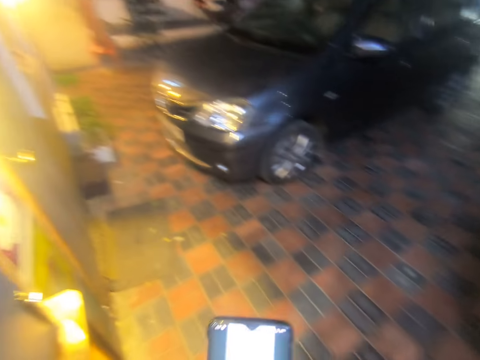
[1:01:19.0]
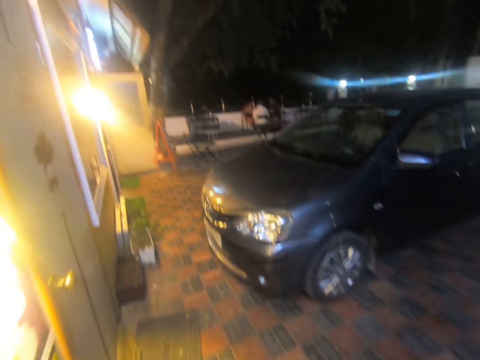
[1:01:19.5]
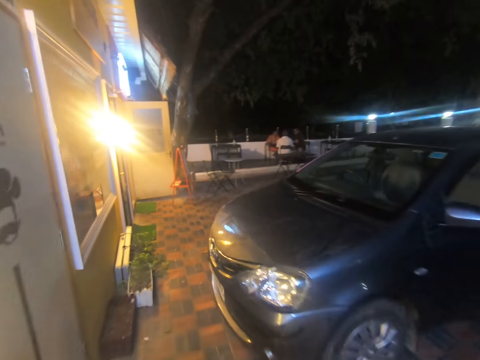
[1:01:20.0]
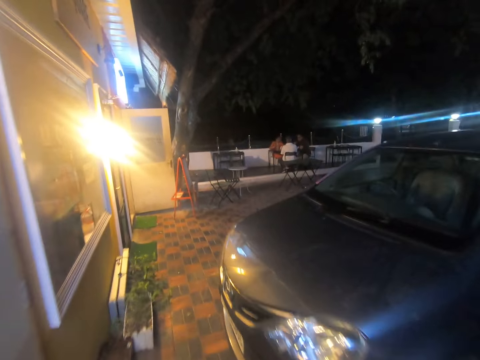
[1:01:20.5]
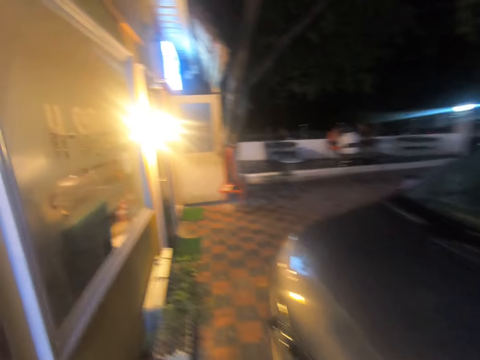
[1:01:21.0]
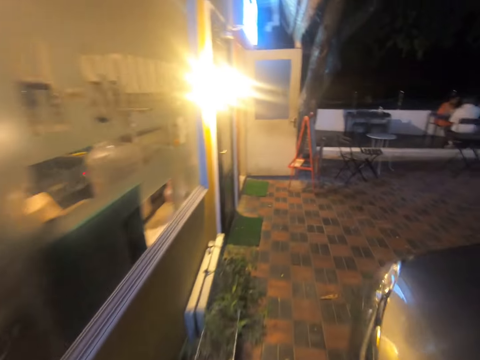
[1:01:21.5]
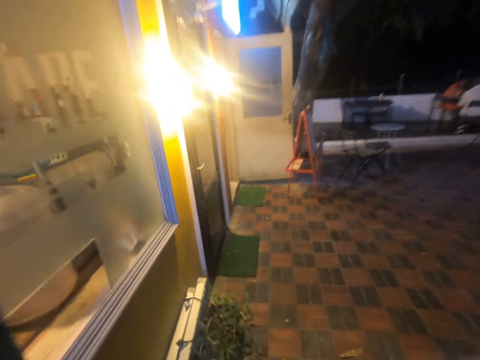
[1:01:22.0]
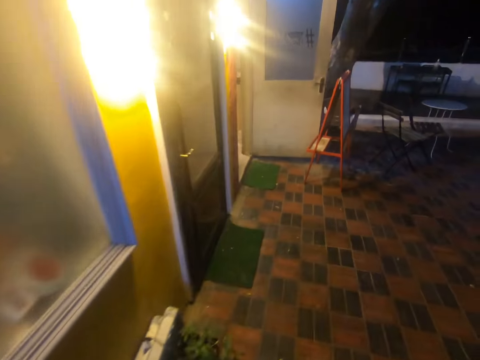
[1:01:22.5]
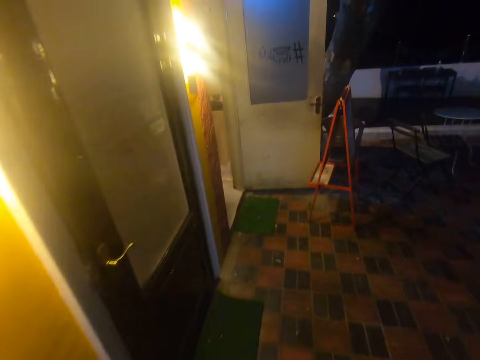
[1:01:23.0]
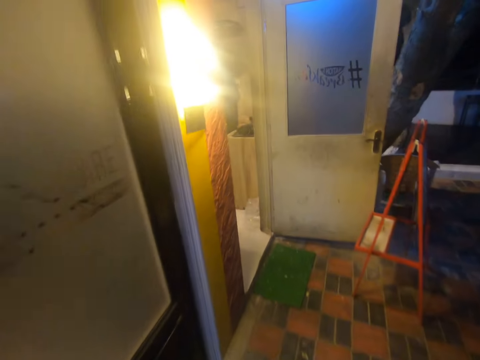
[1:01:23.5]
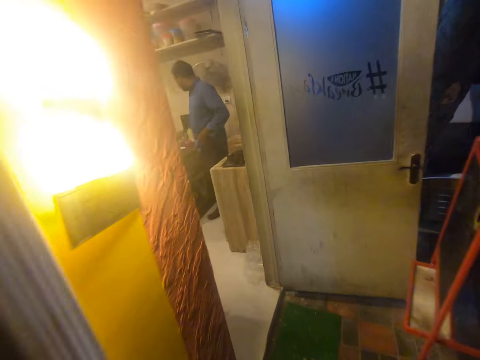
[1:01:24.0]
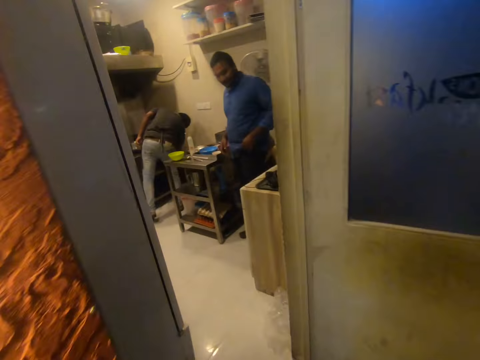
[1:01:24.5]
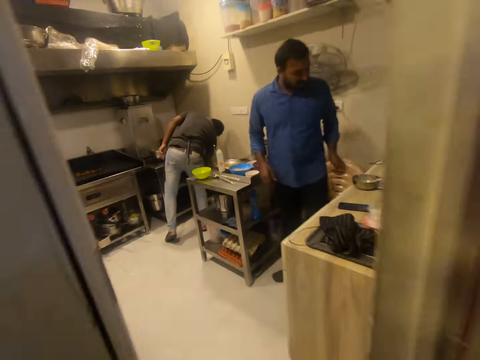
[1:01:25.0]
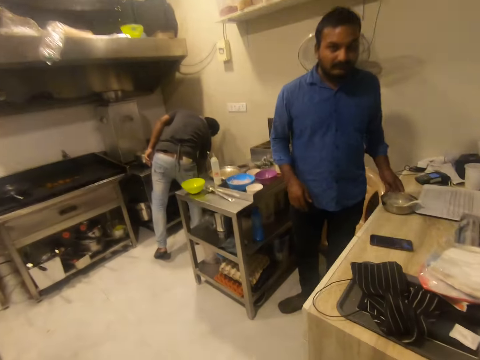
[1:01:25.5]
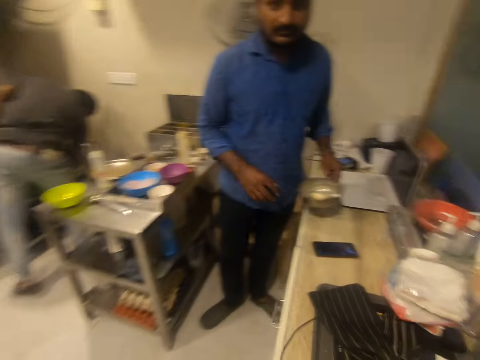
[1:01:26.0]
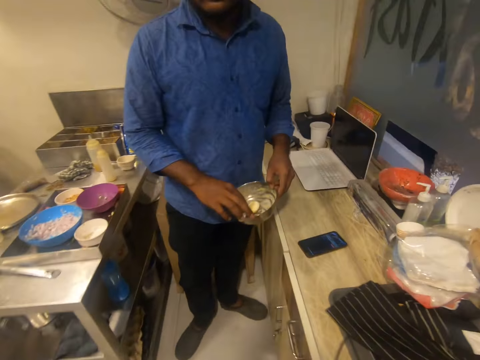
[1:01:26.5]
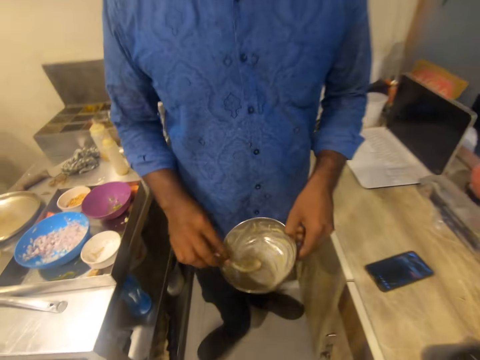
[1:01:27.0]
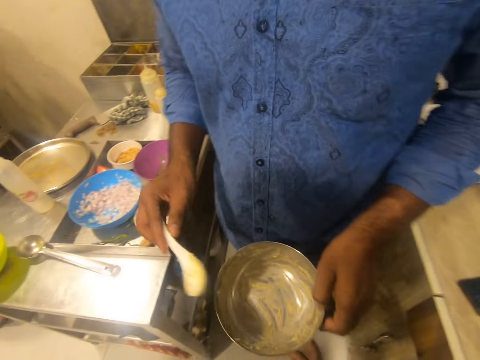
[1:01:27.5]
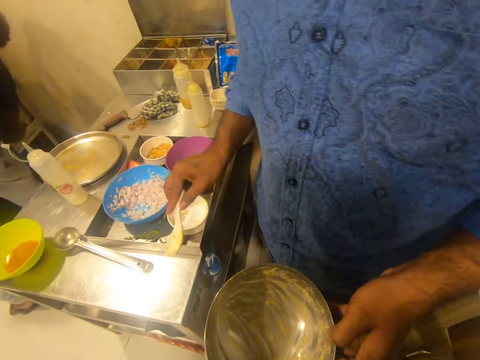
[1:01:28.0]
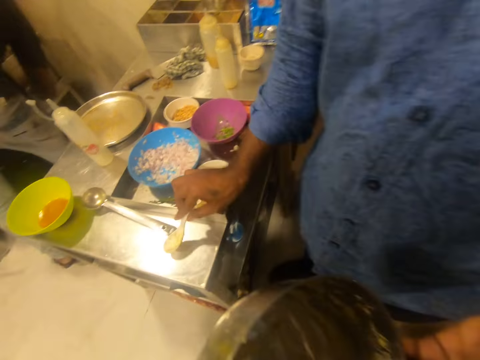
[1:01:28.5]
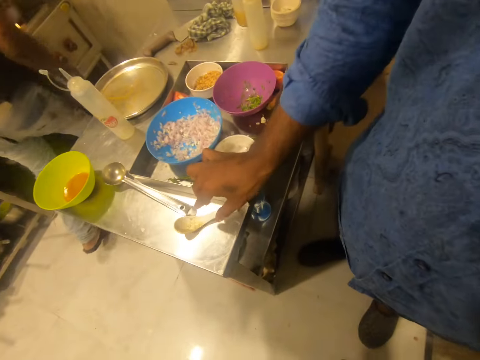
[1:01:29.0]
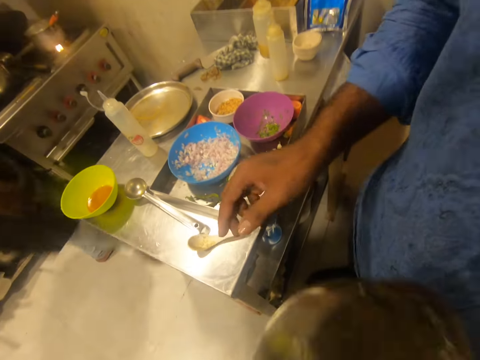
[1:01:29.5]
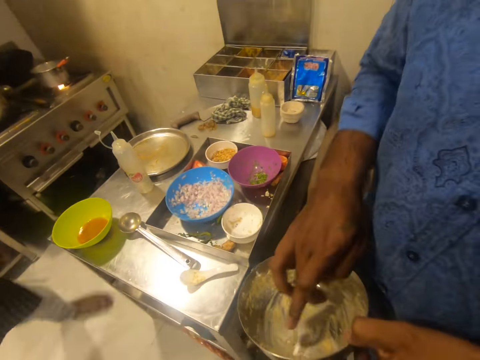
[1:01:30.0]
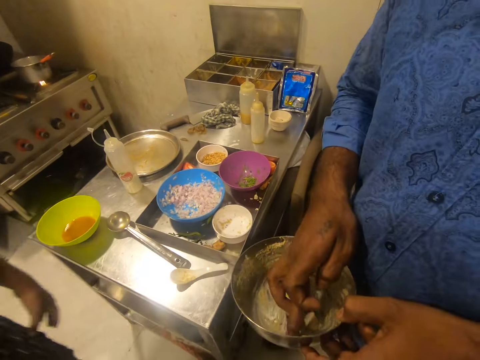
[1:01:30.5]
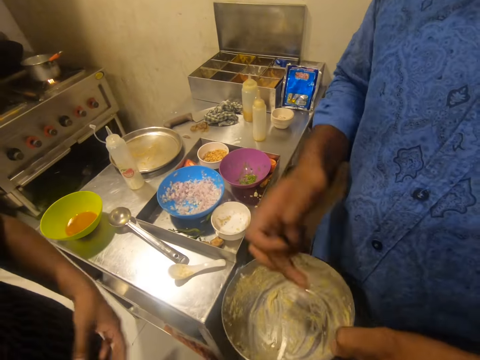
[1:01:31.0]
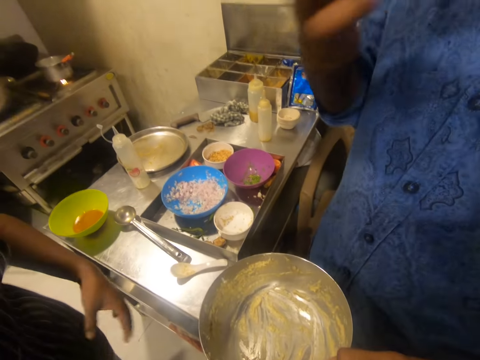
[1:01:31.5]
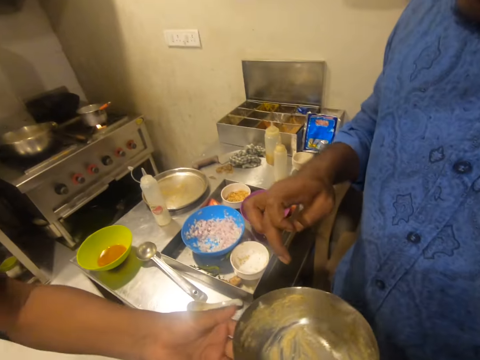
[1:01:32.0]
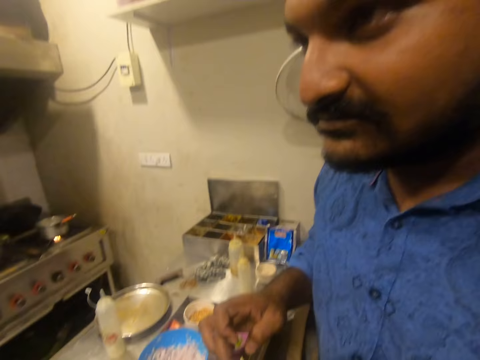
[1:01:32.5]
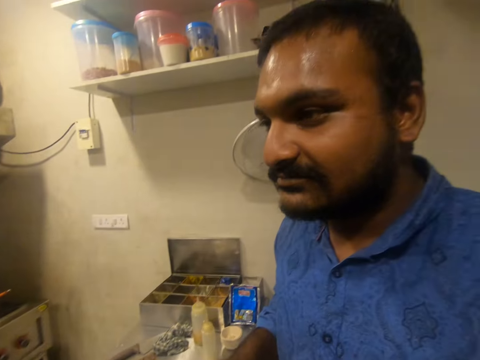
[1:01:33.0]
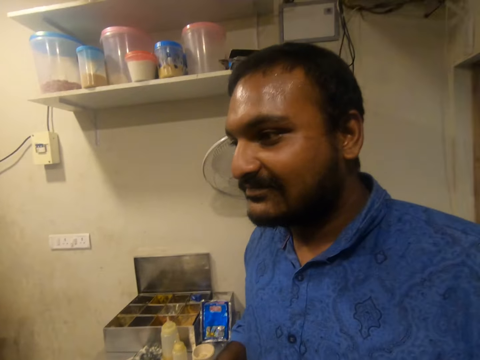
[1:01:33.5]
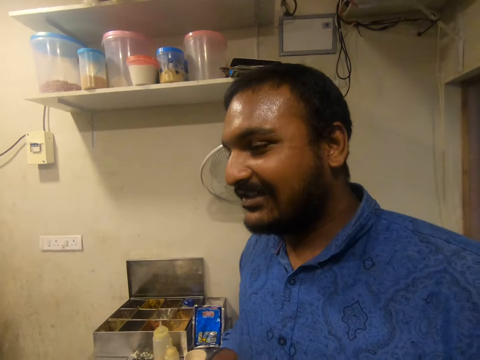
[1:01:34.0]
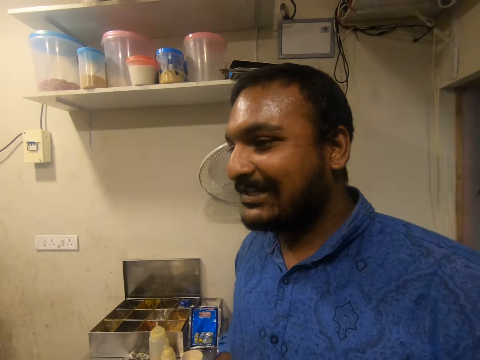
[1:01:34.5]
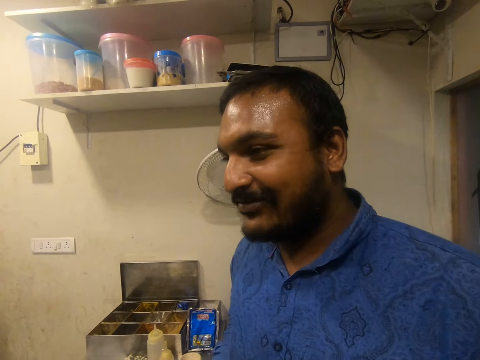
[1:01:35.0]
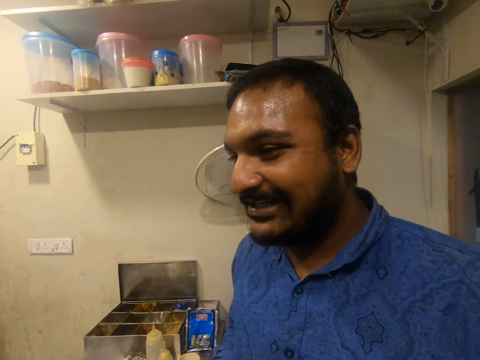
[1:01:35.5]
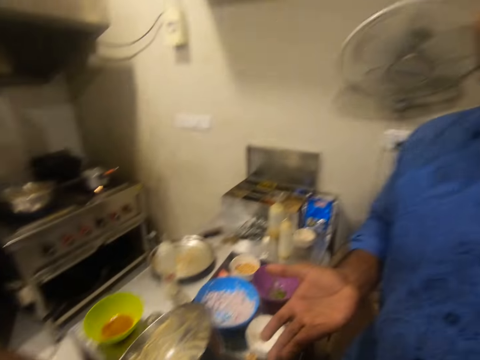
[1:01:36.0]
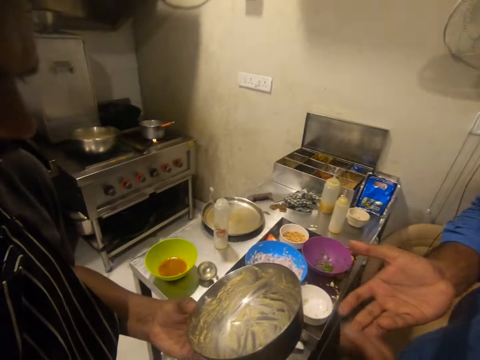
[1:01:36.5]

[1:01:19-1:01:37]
The camera wearer walks to a kitchen. A man picks a bowl from the countertop of the kitchen with his left hand. The camera wearer interacts with the man. The man picks a spoon from the bowl in his left hand with his right hand. The man drops the spoon on a bench with his right hand. The man dips his right hand in the bowl in his left hand. Another man picks the bowl from the left hand of the first man with his left hand. The first man licks his finger. The camera wearer interacts with the first man and the other man. The first man interacts with the other man.

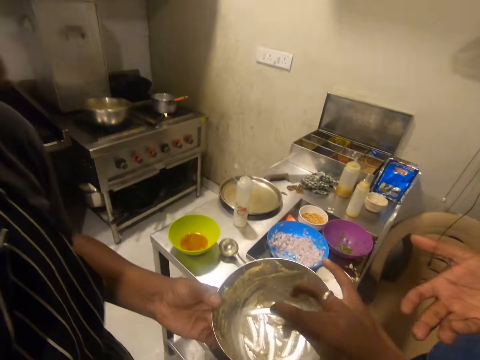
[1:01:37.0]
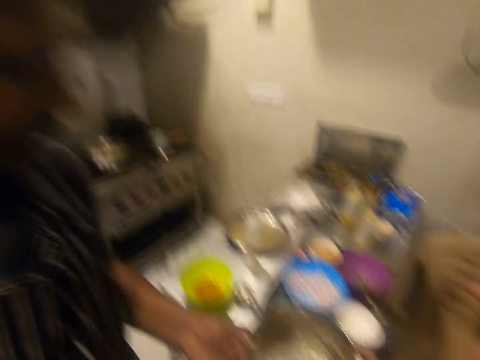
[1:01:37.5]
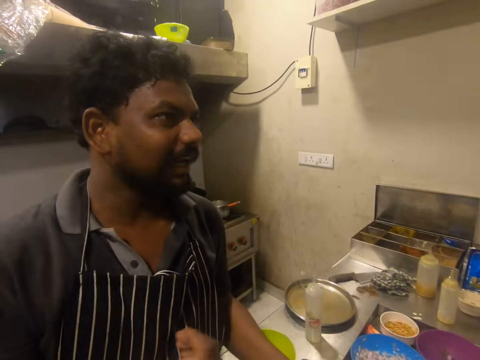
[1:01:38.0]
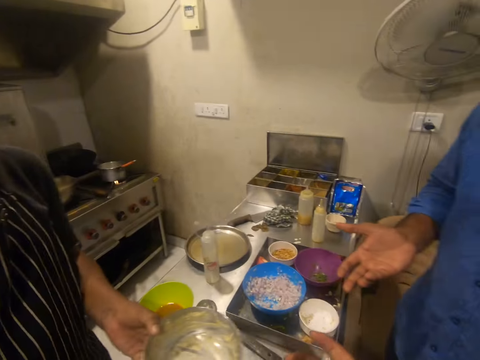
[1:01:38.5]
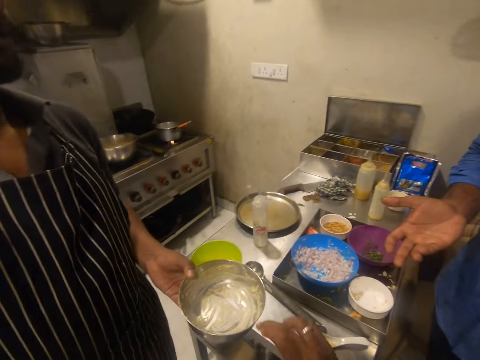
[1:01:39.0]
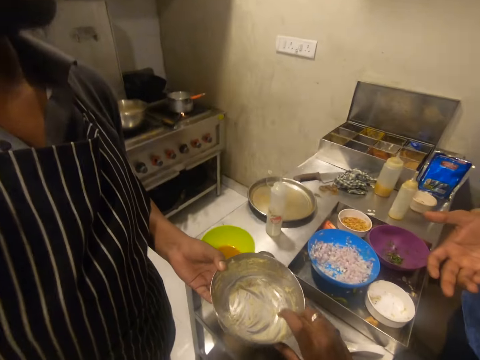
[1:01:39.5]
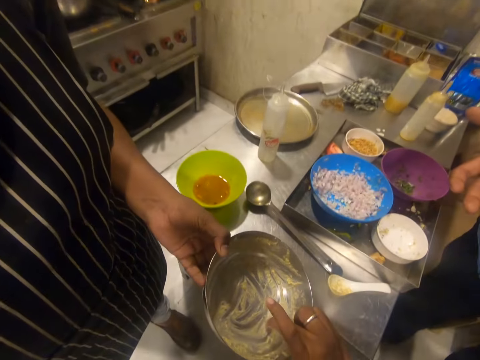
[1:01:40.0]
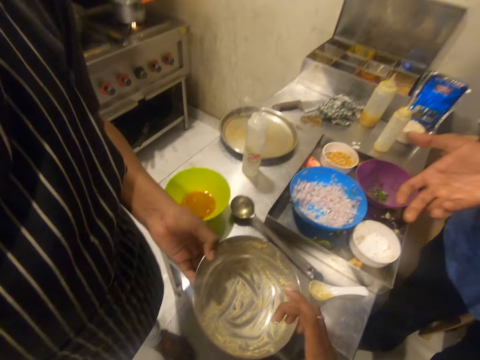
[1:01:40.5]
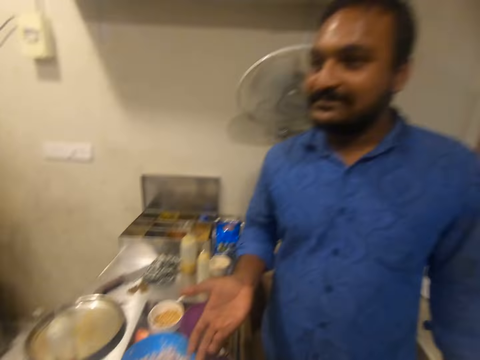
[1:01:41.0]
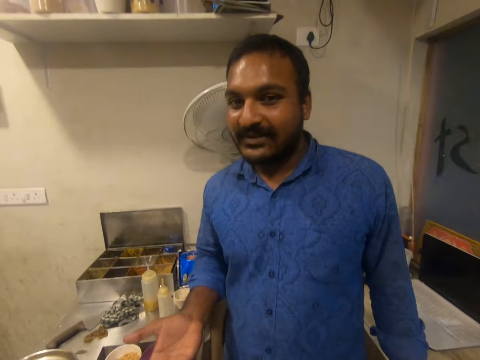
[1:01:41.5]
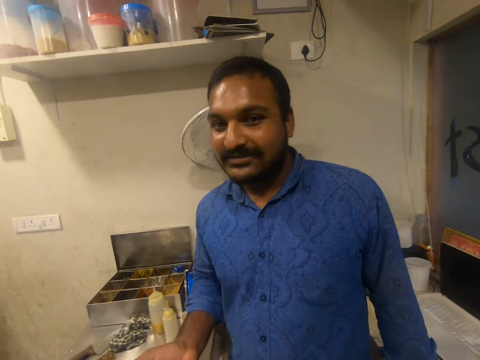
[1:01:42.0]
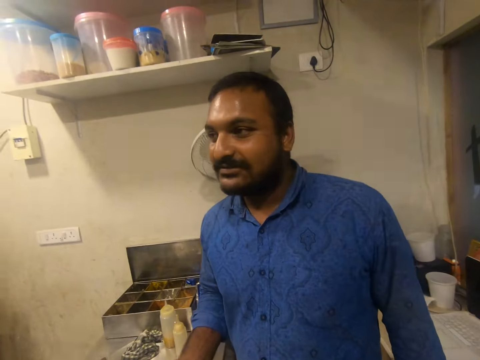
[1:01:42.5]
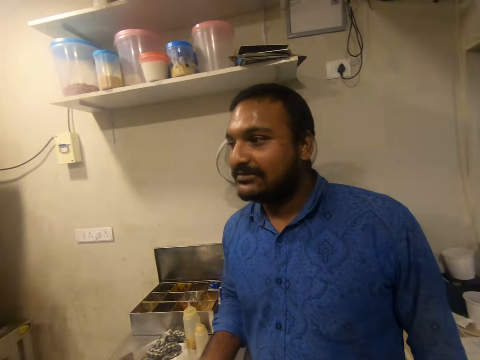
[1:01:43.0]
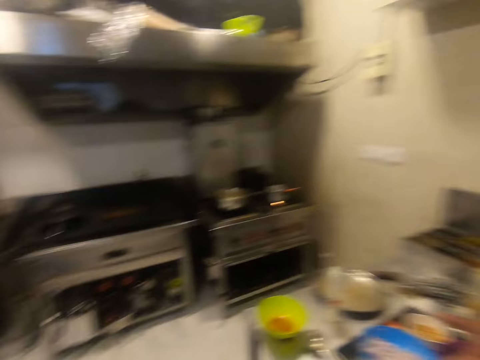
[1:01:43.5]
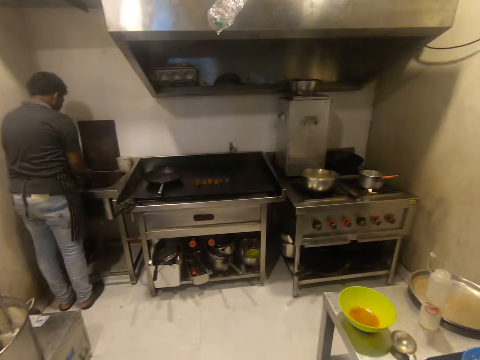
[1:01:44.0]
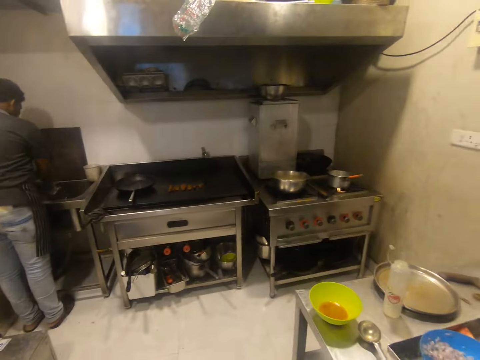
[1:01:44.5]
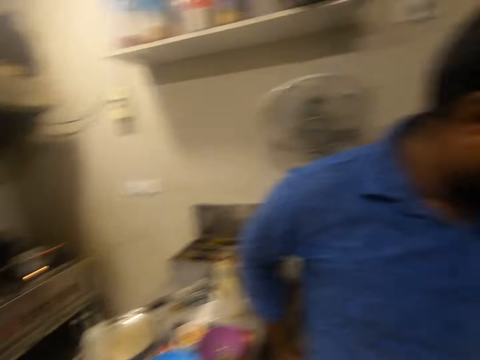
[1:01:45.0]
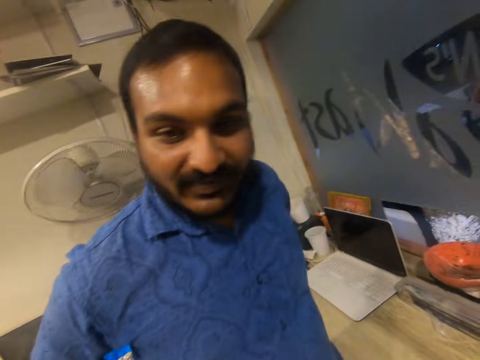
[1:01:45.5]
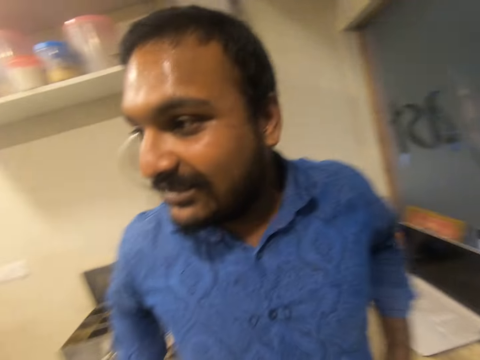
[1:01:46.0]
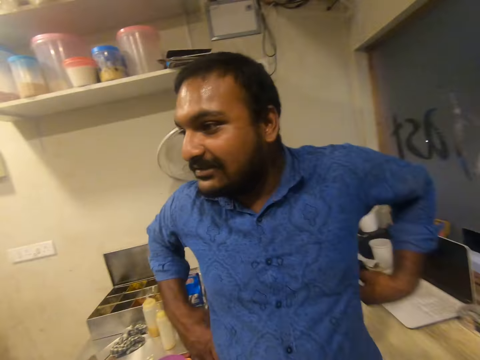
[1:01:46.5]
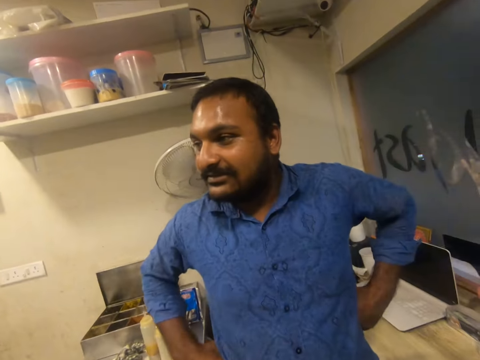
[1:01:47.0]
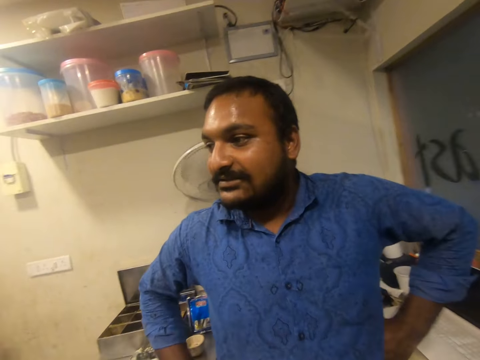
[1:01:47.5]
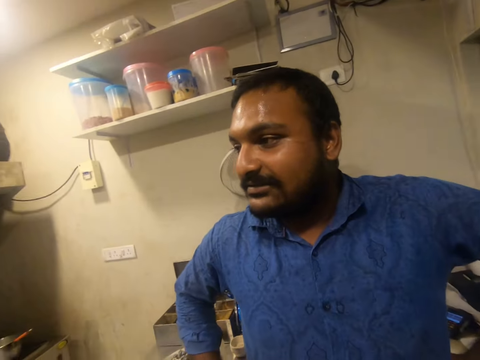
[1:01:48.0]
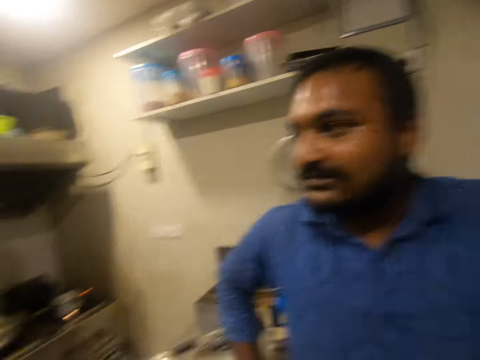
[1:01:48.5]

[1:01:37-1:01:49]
The camera wearer dips his right hand in the bowl in the left hand of a man. He looks around. The man washes the bowl in a sink with both hands. The camera wearer interacts with another man.
